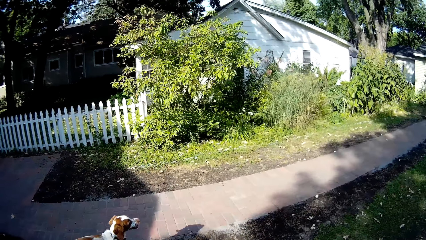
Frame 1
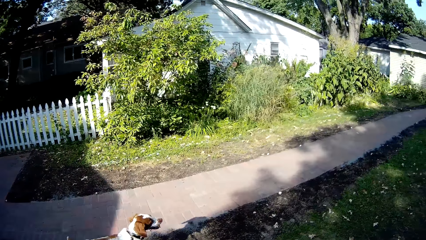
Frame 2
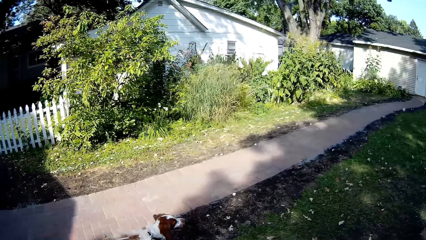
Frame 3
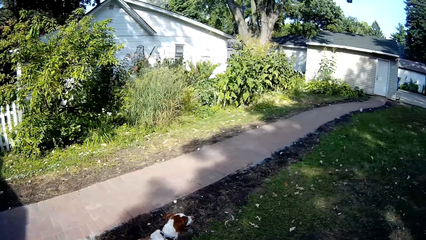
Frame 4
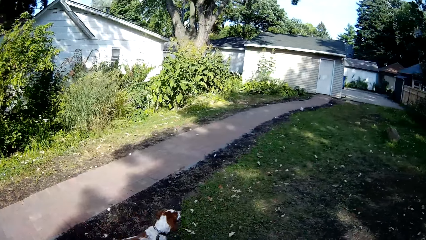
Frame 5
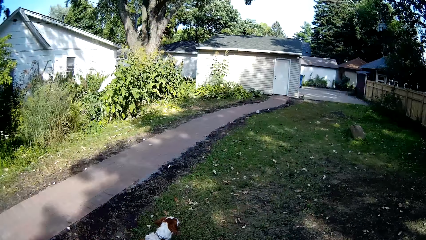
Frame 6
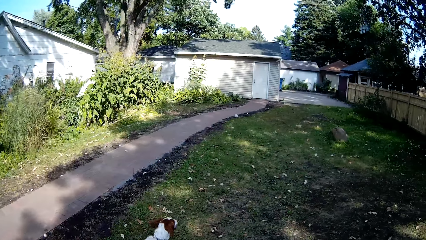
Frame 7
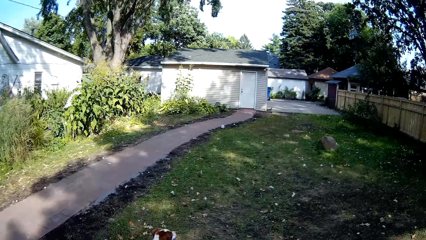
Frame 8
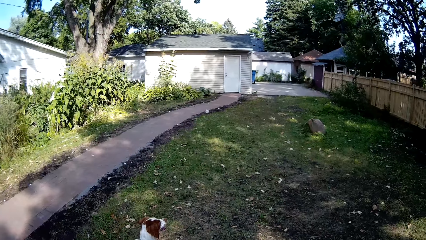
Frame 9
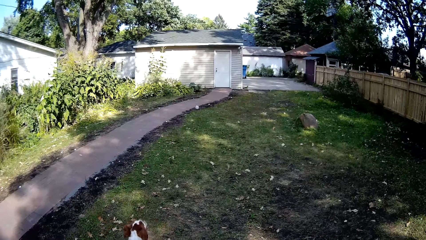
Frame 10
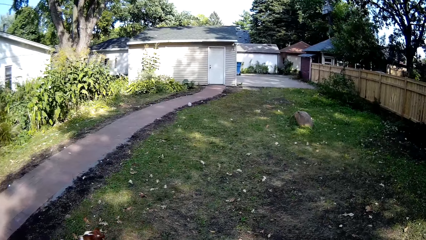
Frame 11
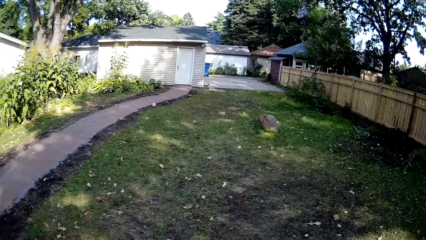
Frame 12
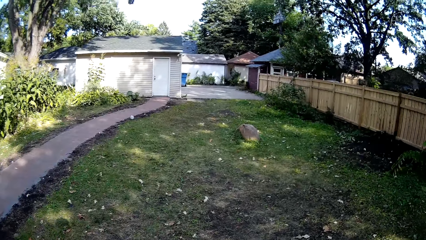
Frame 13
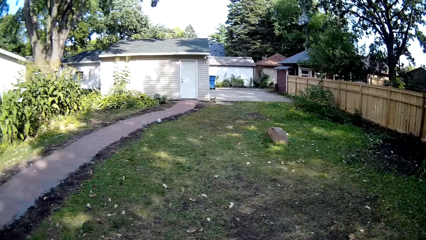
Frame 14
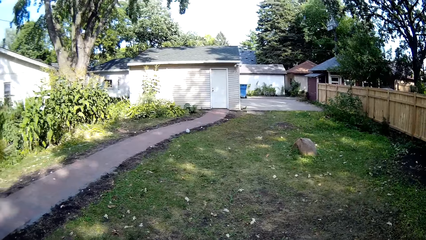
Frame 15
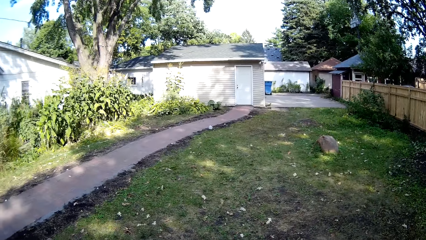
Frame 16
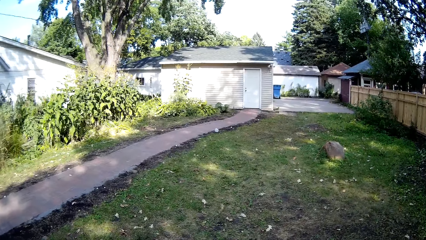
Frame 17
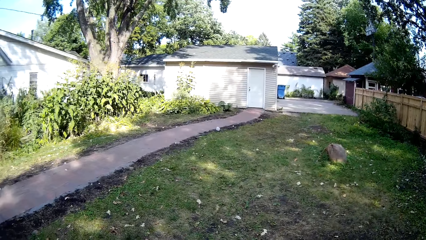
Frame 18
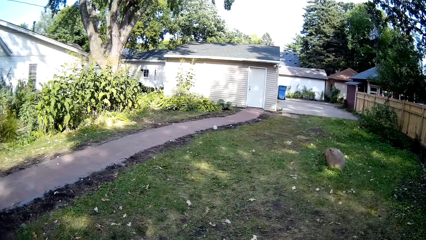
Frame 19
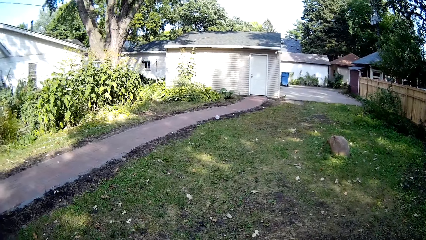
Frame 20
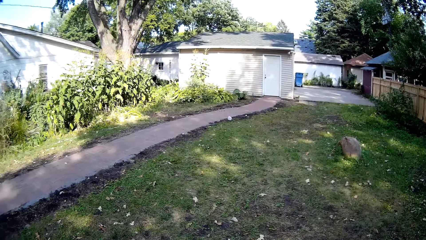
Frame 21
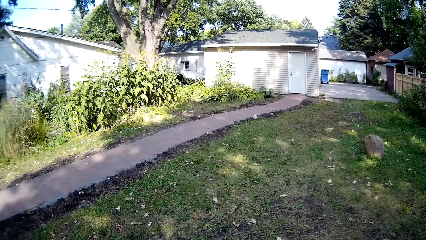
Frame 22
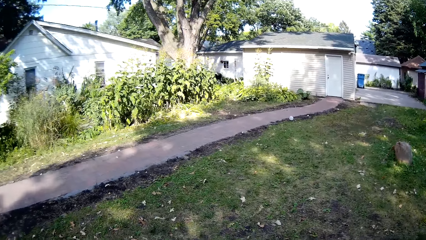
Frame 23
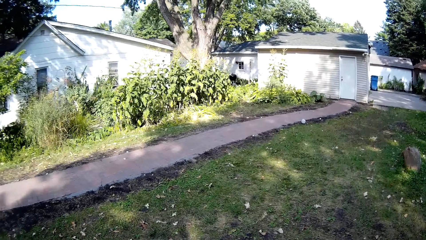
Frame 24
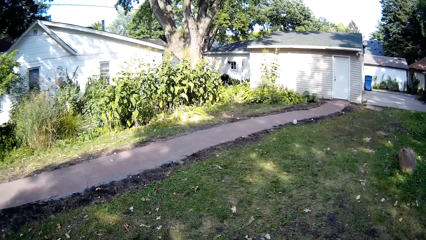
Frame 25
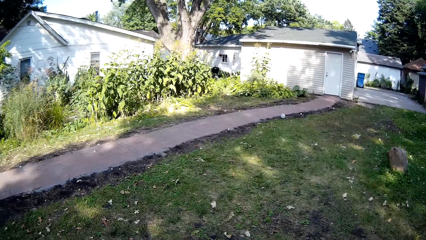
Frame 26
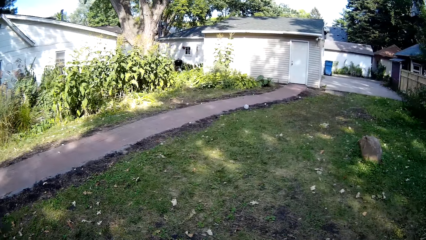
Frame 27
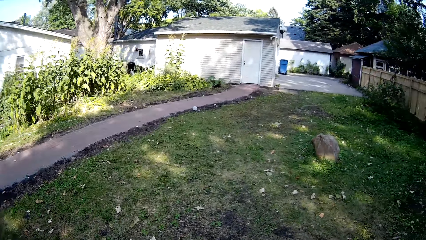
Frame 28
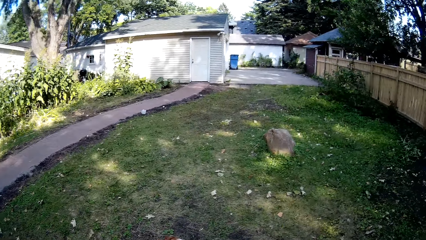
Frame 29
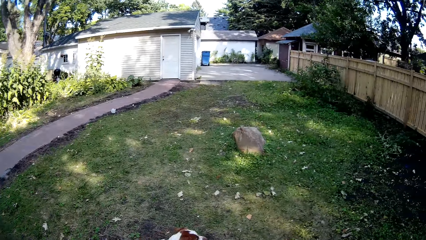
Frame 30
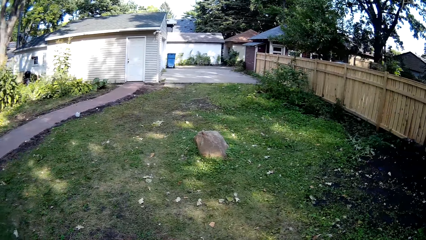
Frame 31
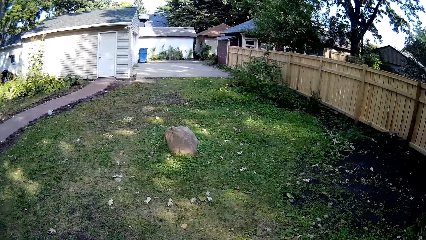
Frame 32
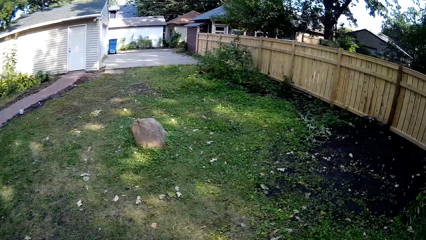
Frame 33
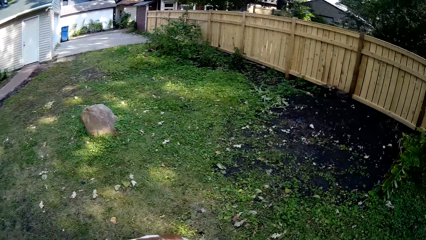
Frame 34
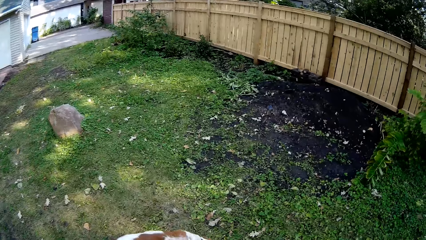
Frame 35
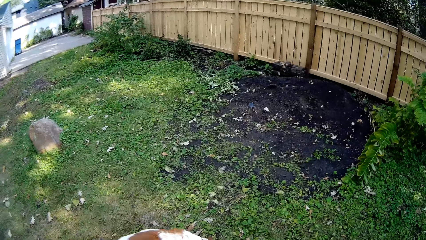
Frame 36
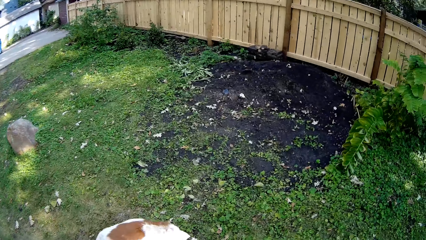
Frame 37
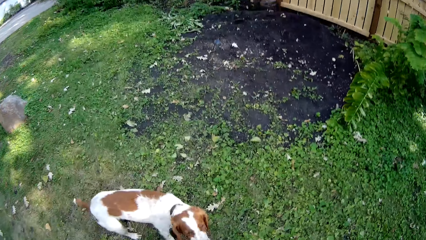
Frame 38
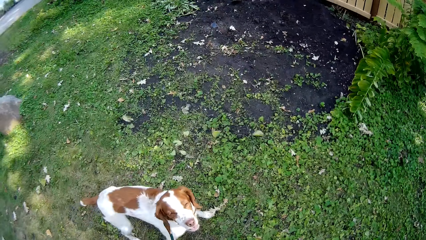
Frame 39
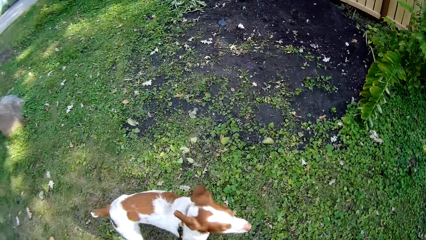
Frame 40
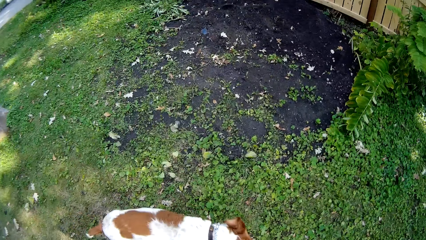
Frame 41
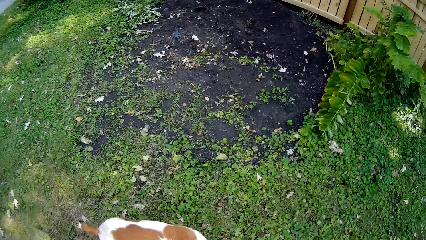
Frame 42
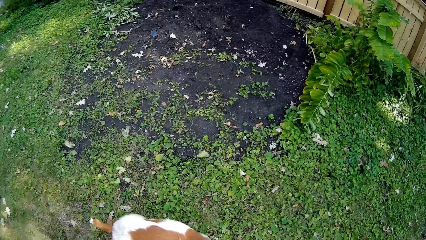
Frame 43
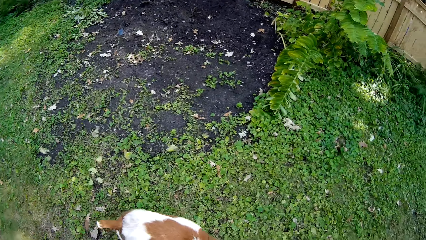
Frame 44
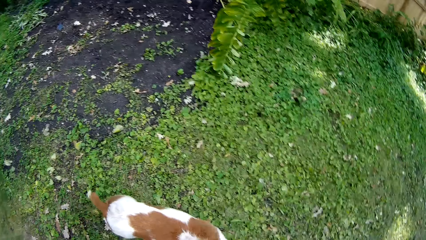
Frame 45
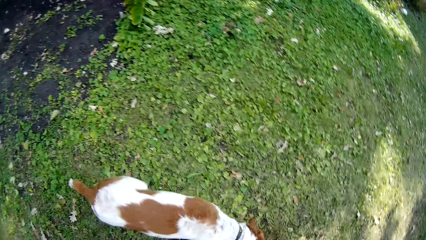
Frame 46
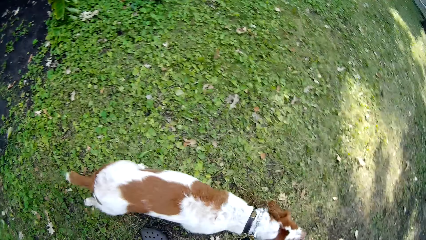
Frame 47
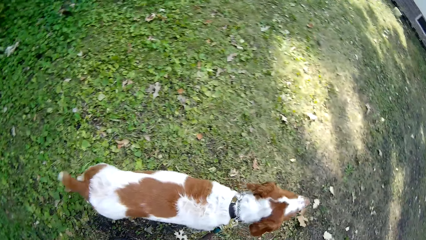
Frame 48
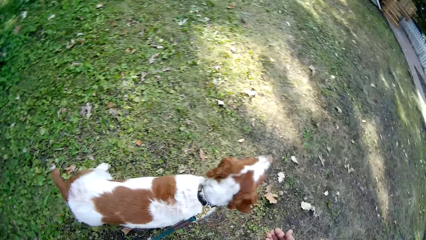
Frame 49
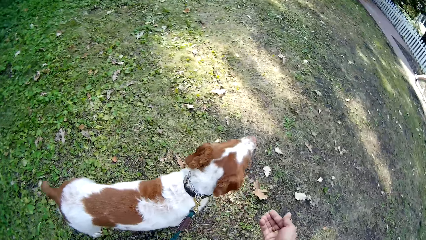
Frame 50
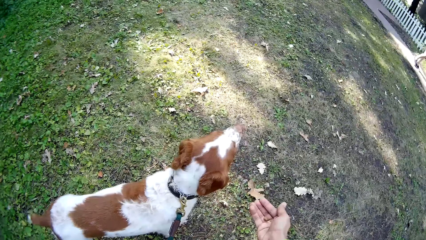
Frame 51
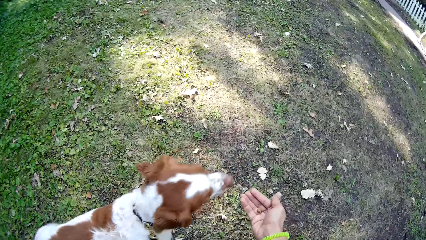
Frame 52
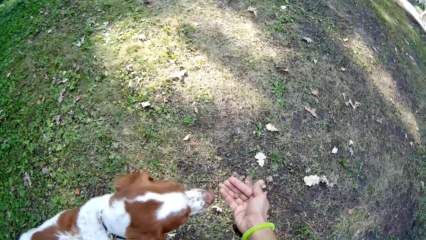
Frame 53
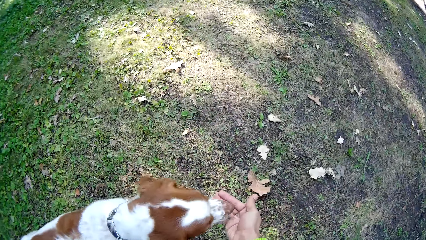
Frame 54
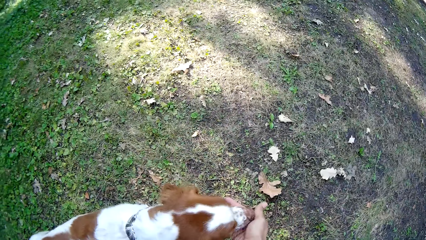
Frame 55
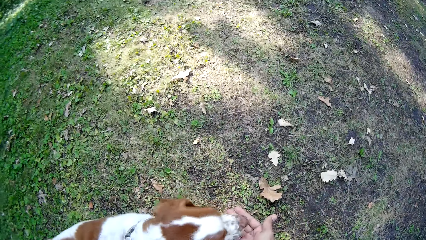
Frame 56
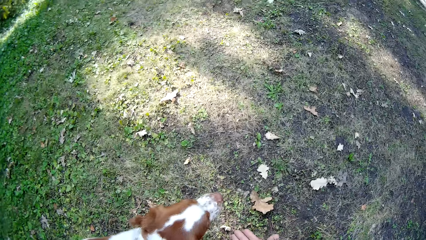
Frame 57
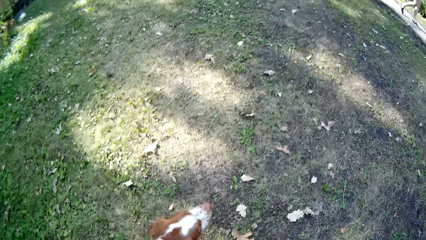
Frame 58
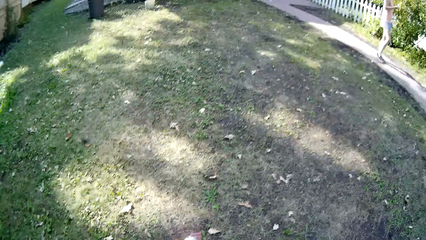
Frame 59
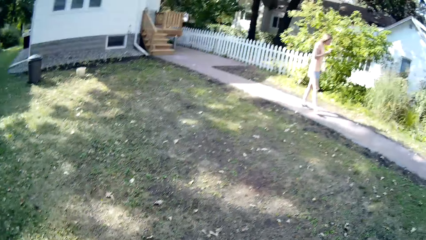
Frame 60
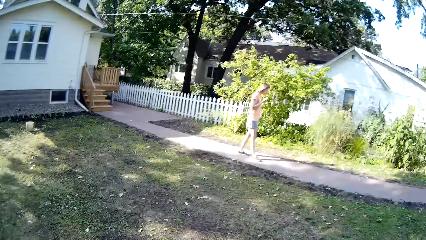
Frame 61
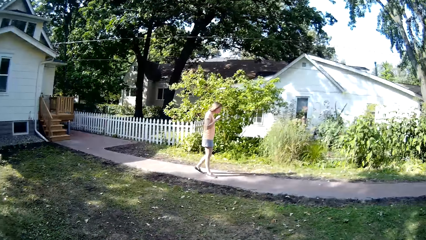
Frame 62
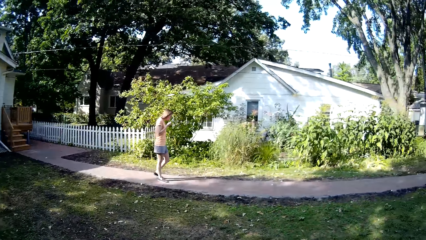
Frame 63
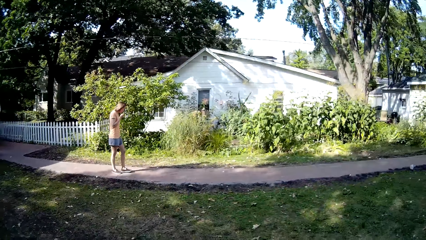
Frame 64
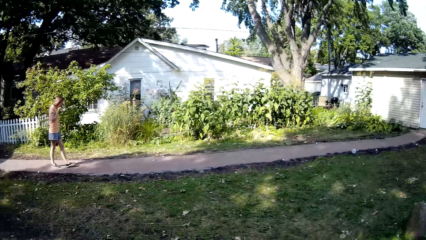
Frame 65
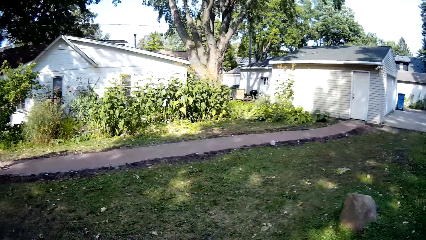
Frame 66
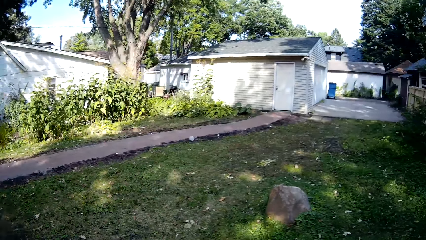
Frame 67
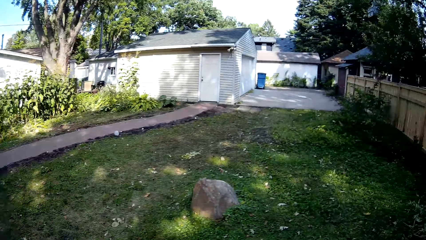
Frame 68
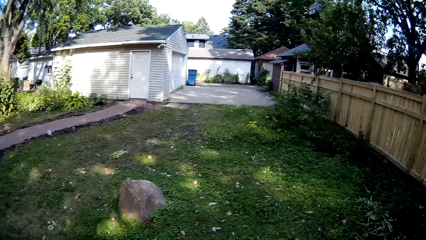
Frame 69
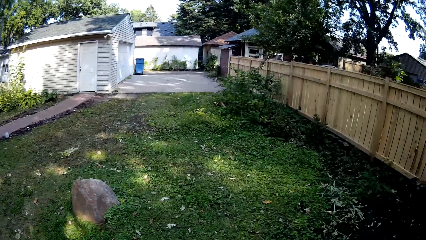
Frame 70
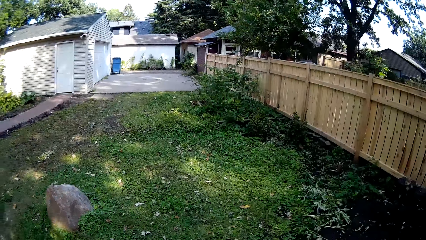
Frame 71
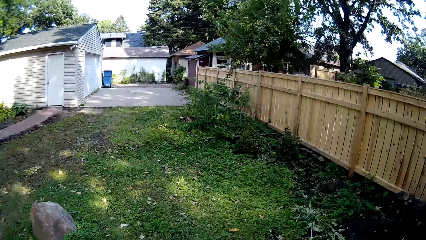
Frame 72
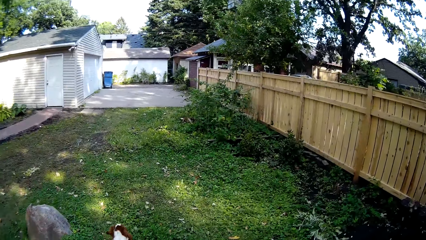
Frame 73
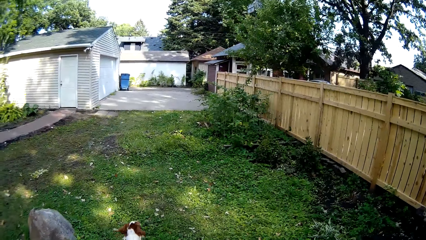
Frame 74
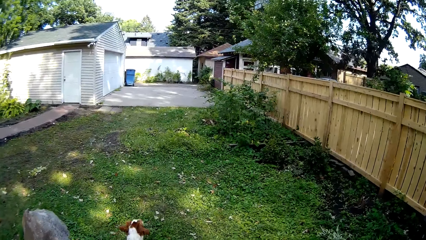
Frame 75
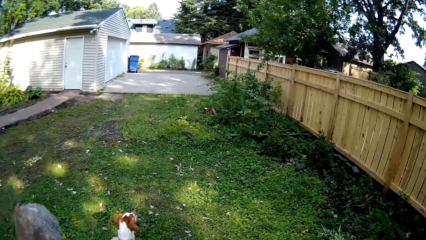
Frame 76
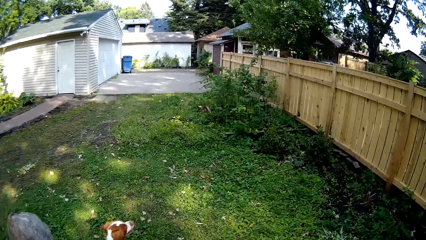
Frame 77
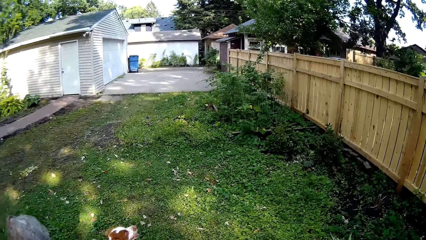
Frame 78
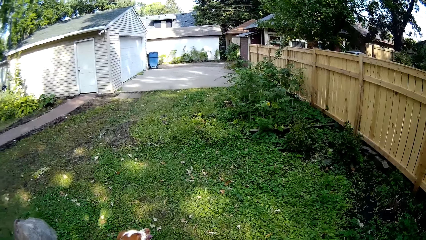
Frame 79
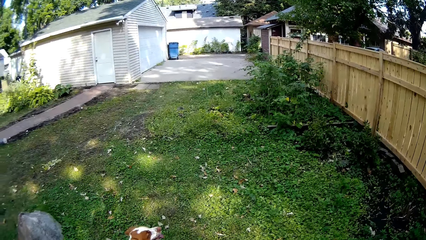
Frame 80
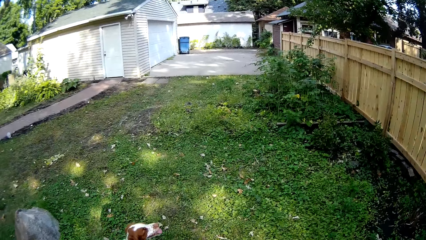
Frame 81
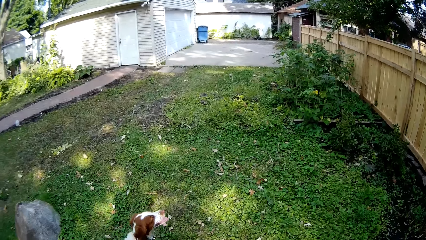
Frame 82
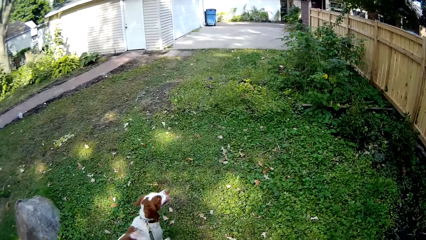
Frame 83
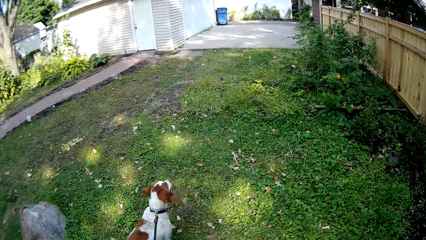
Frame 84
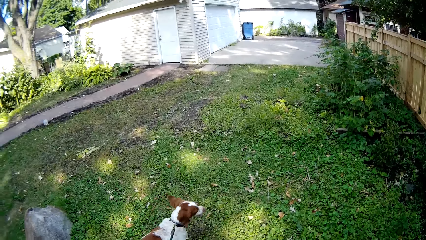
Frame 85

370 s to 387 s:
The camera wearer gives the dog something. They walk the dog around the backyard. A woman walks around.
